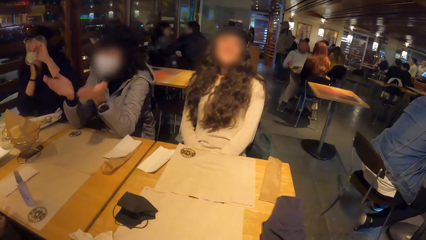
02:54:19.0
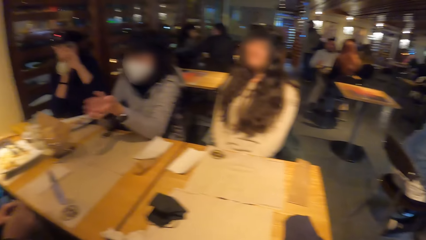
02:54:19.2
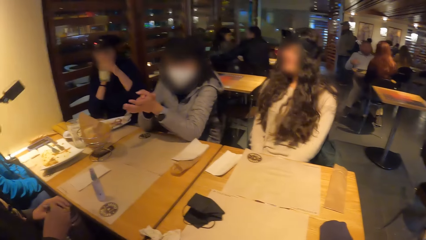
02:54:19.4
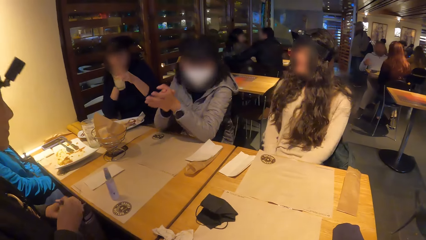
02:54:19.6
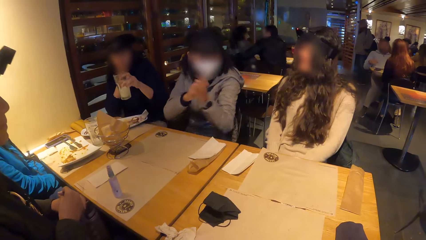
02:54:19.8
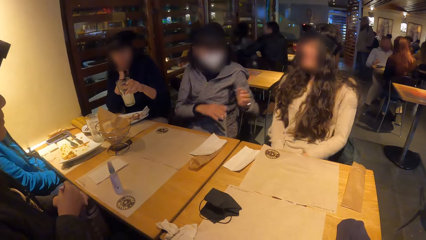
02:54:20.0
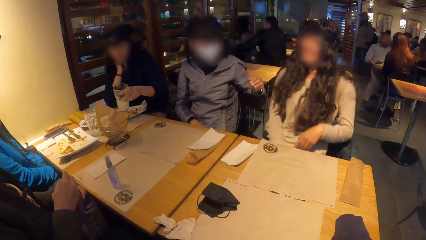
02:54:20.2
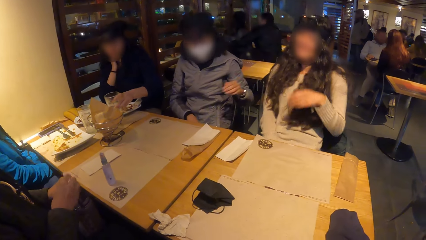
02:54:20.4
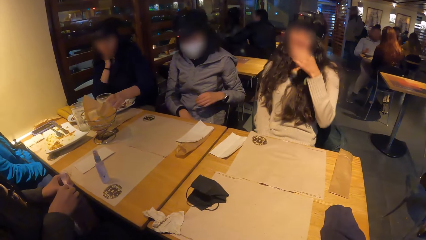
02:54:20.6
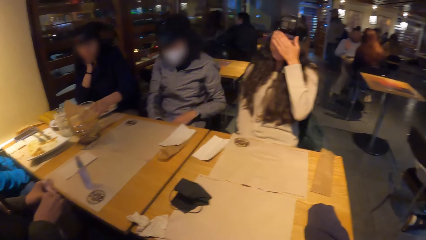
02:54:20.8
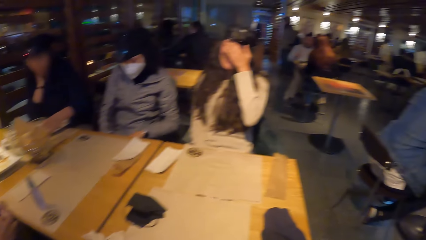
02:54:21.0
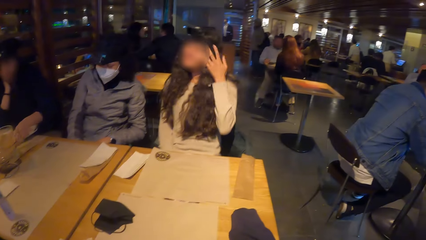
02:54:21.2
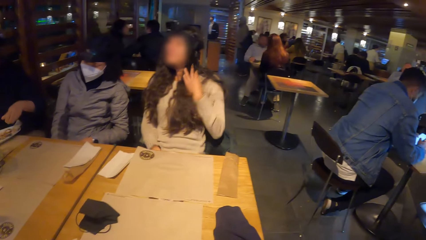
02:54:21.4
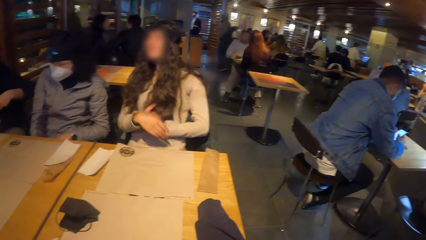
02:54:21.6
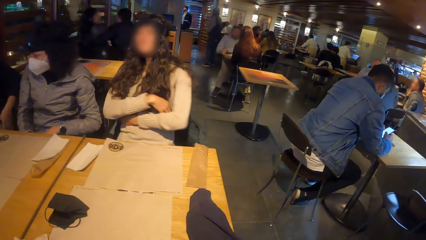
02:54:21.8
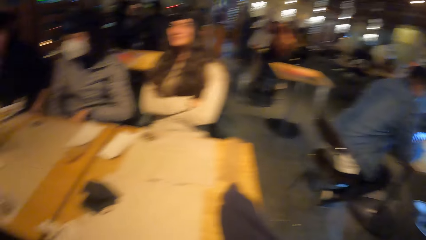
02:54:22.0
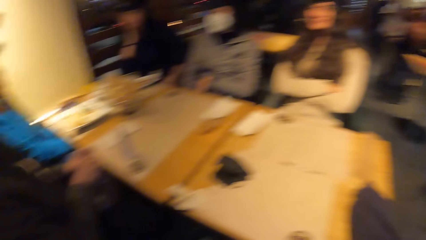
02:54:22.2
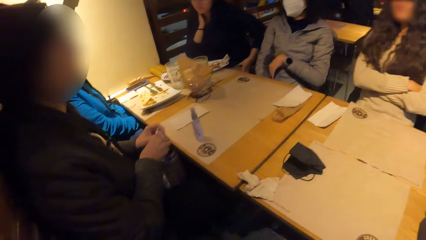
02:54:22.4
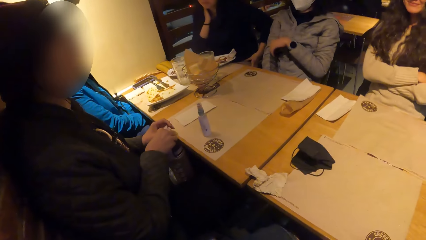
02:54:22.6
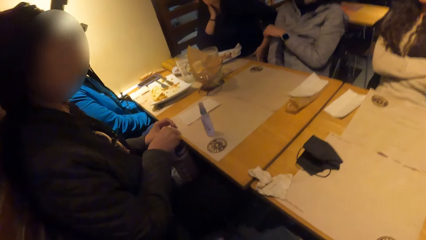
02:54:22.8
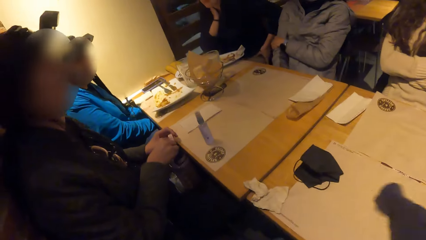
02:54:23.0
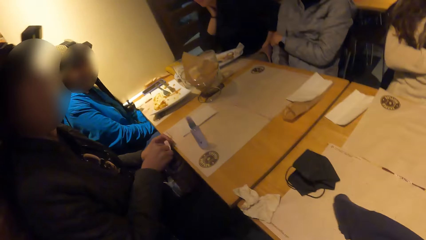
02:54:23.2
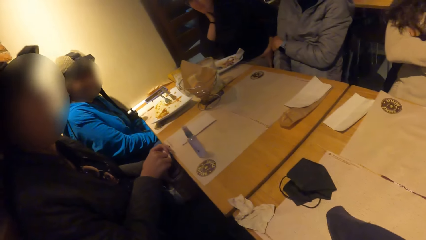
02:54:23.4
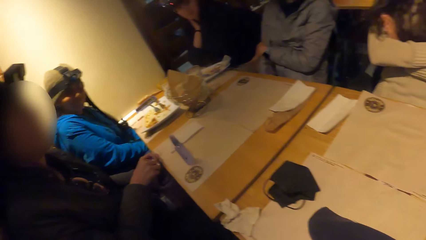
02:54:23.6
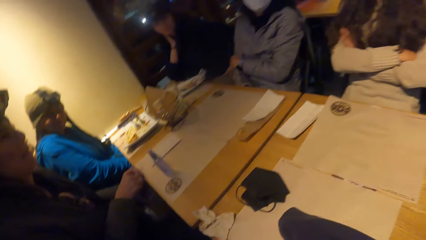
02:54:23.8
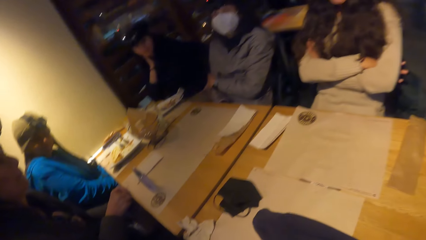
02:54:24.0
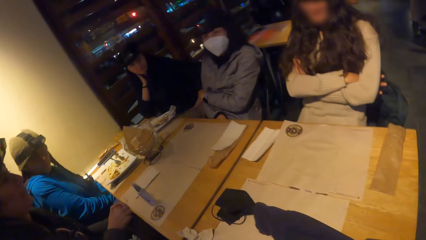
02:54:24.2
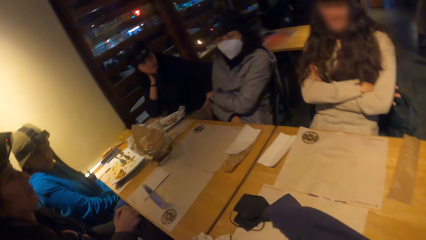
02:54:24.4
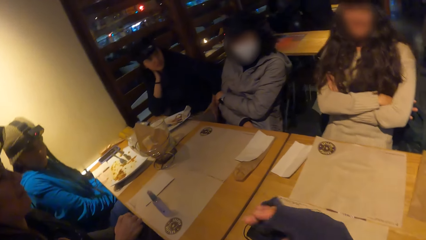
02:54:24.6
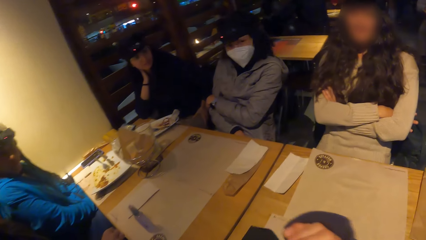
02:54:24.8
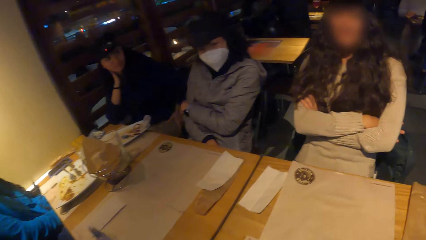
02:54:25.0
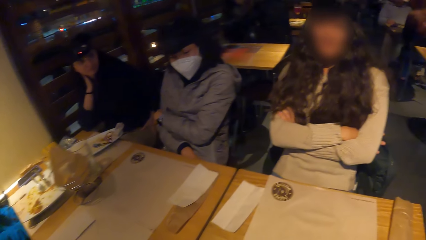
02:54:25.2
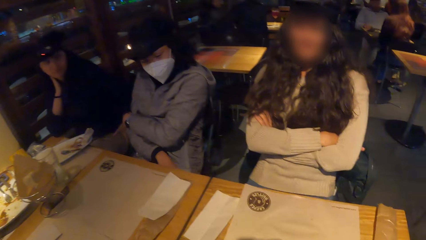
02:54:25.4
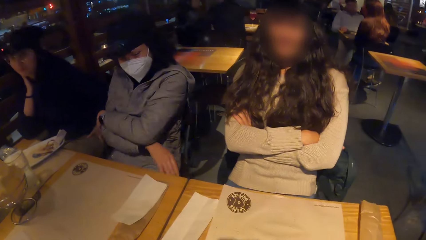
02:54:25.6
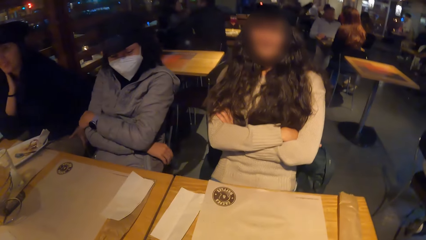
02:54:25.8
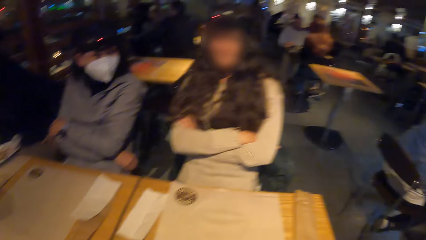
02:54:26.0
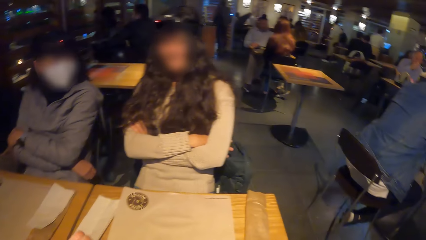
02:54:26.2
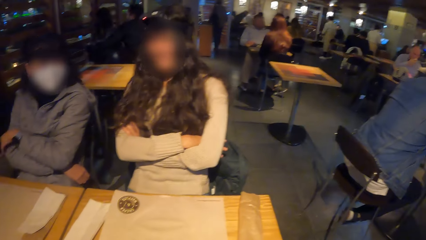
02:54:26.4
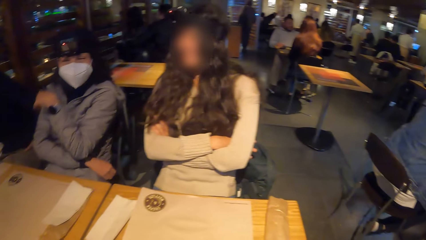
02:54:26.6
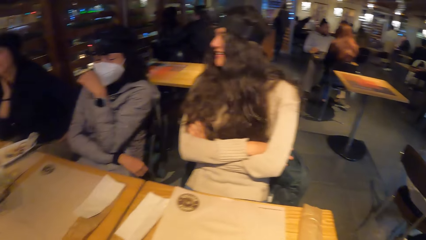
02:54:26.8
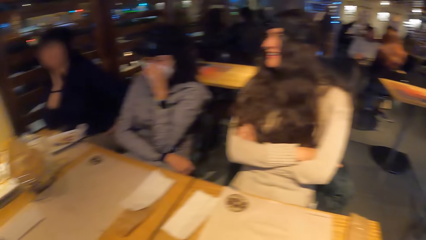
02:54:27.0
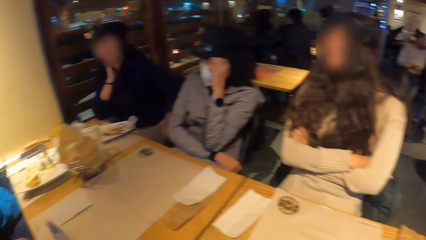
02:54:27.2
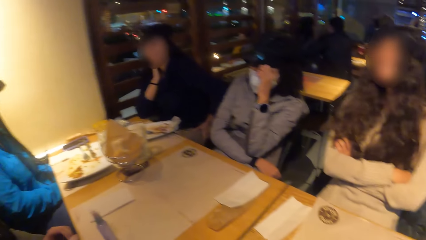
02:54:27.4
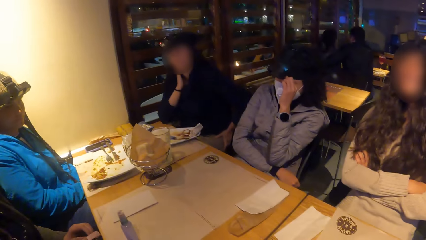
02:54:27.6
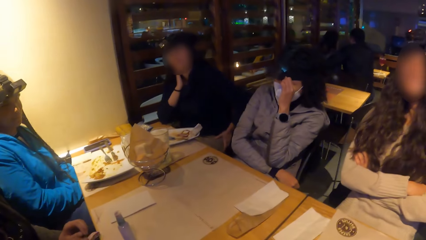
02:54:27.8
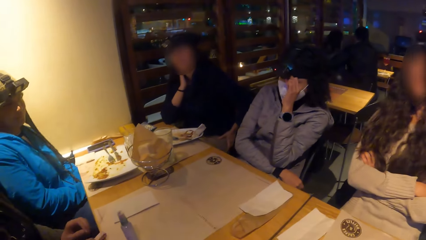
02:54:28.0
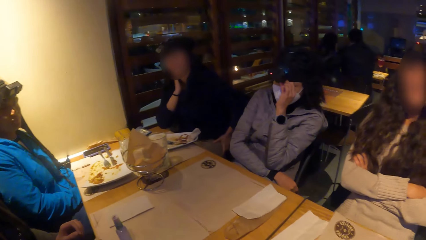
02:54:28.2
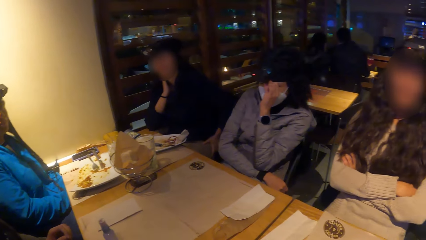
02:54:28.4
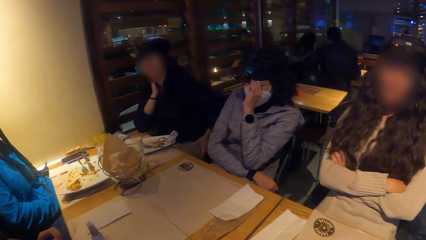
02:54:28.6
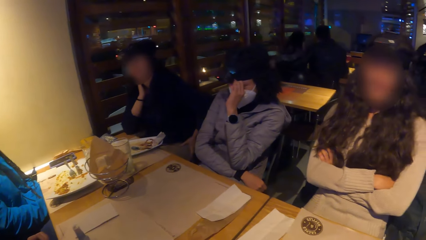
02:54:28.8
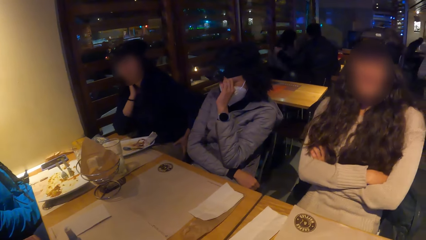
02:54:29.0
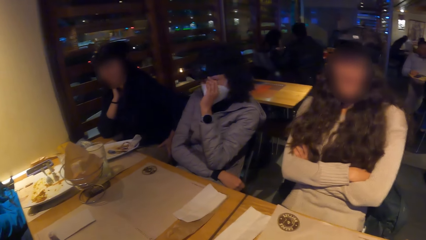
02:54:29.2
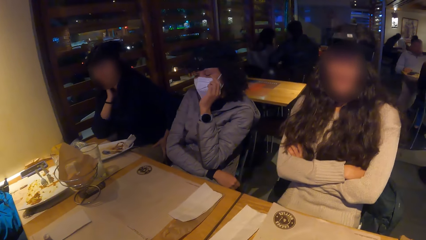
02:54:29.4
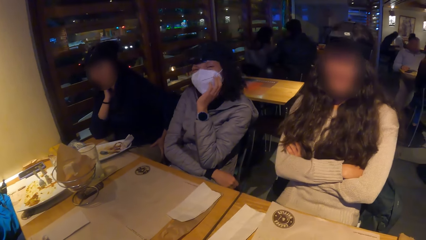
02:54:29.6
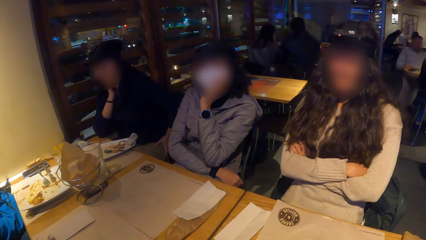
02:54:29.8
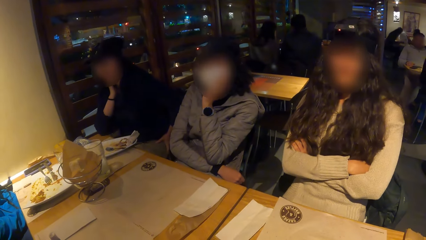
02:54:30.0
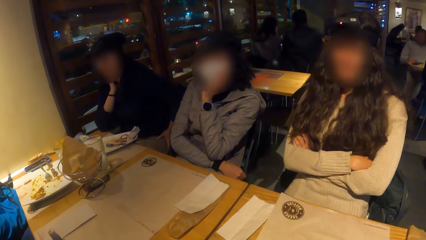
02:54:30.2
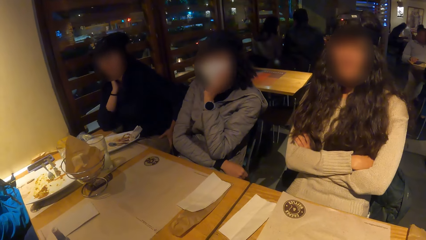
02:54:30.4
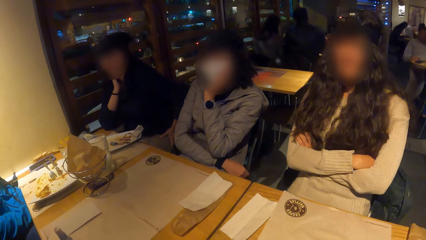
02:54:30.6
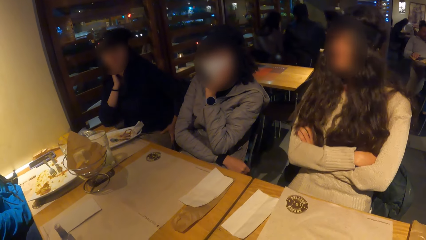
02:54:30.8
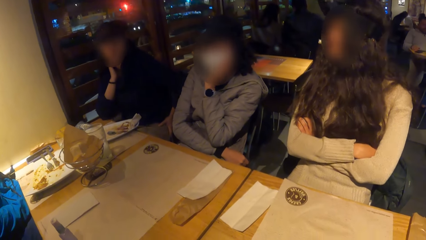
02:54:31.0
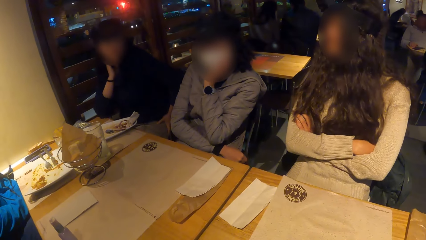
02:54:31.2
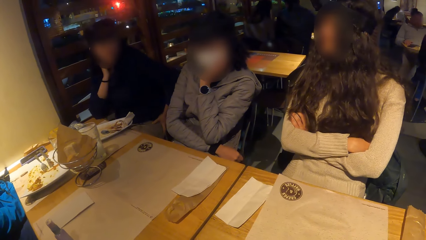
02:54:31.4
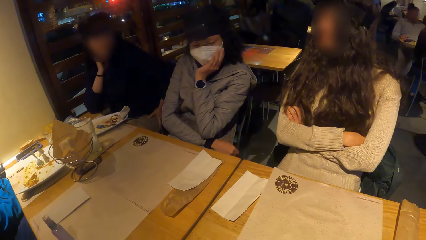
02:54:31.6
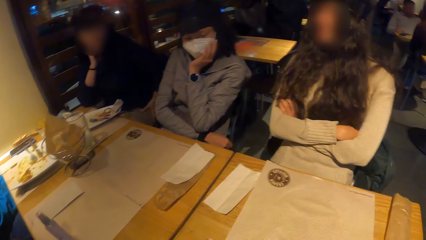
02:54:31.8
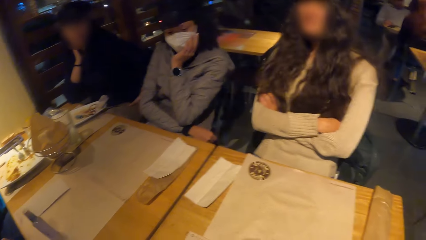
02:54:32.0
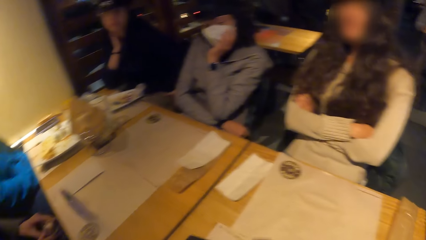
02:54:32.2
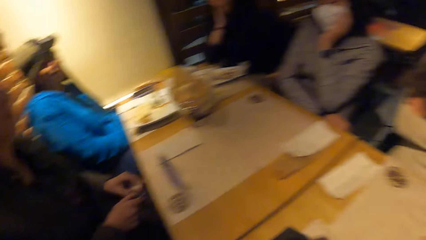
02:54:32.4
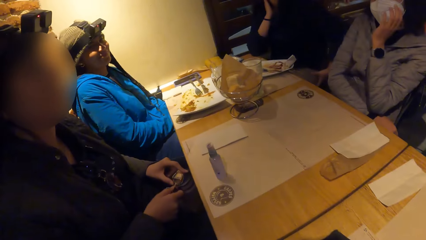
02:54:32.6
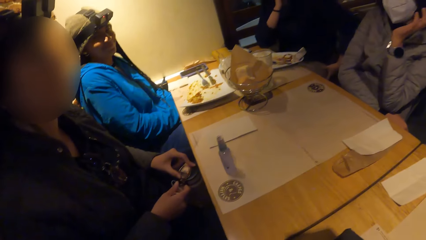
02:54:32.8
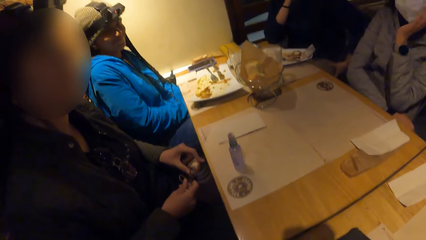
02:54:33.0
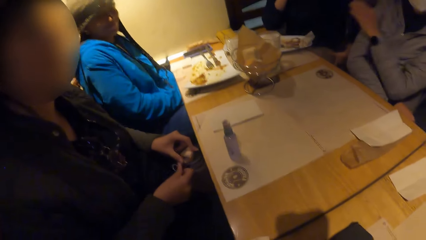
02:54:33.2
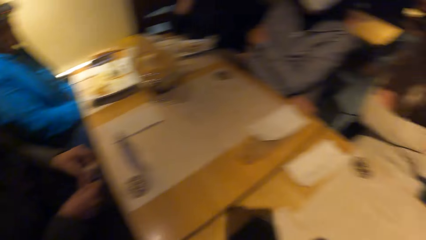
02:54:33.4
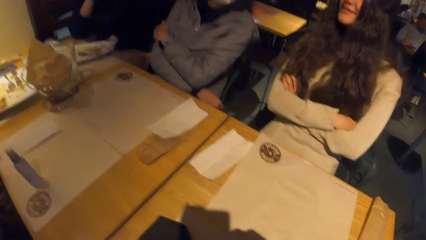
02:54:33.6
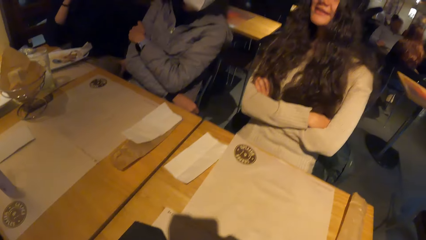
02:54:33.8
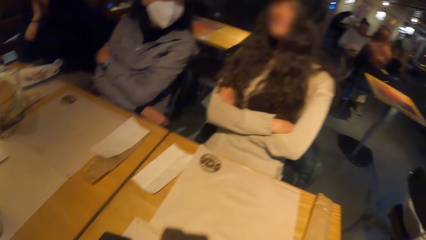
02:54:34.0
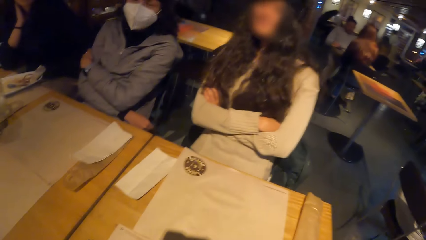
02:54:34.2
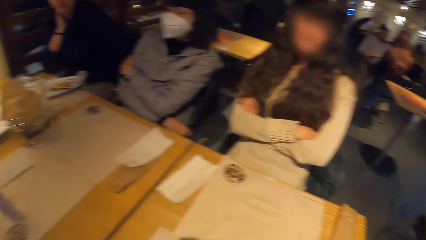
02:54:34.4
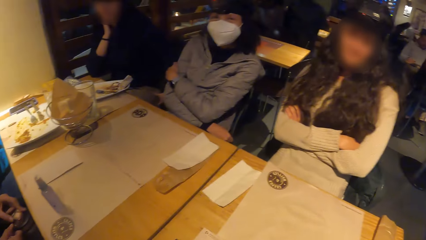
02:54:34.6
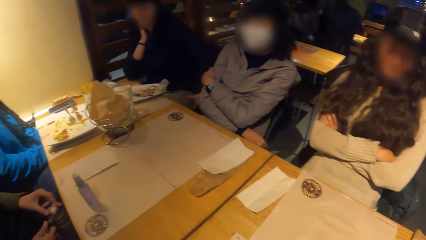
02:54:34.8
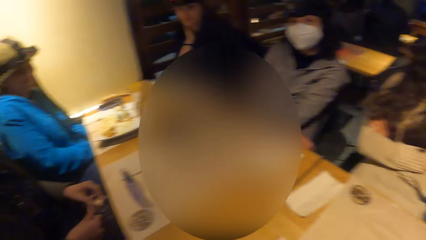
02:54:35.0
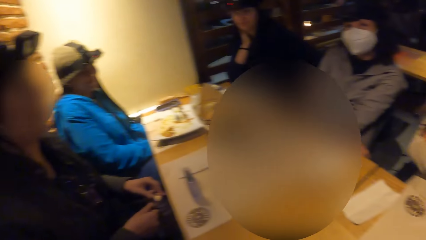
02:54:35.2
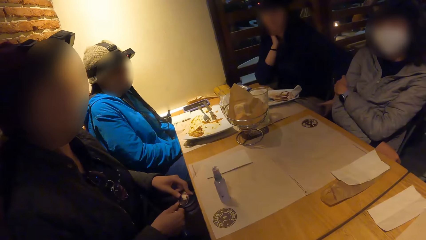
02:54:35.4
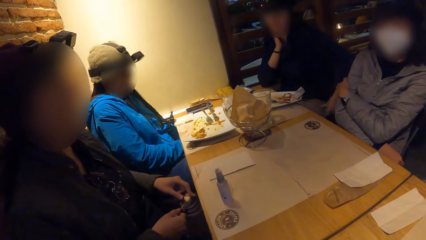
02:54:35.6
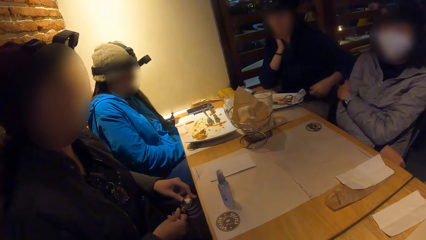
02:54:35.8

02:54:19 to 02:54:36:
The woman drops the glass of lemonade on the table mat on the table with her left hand.
